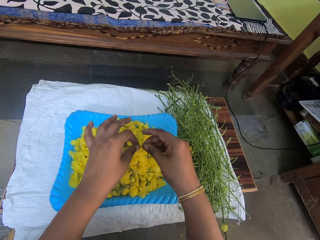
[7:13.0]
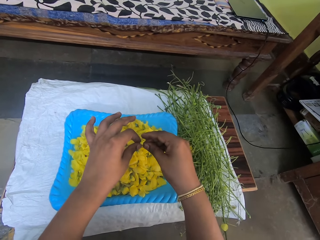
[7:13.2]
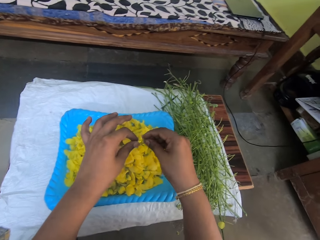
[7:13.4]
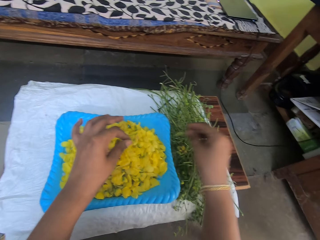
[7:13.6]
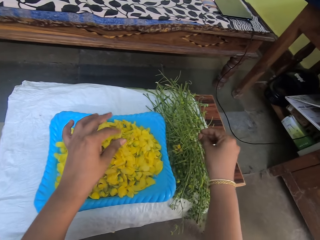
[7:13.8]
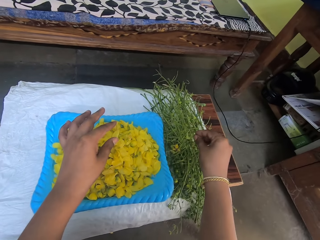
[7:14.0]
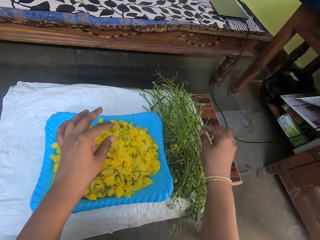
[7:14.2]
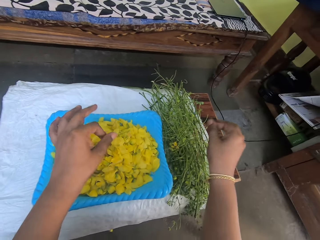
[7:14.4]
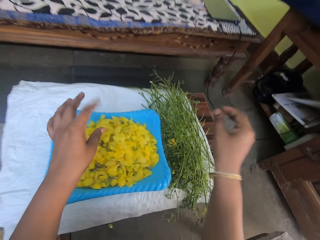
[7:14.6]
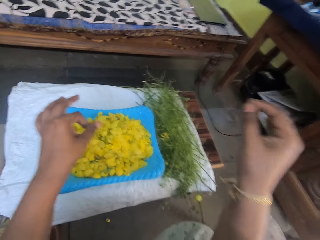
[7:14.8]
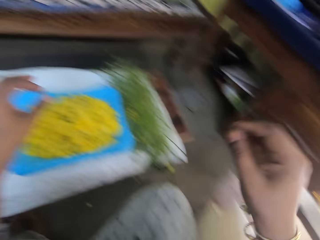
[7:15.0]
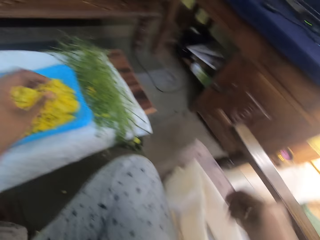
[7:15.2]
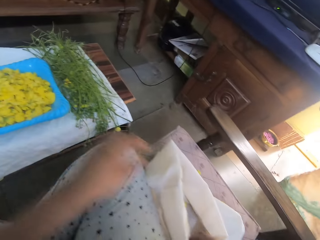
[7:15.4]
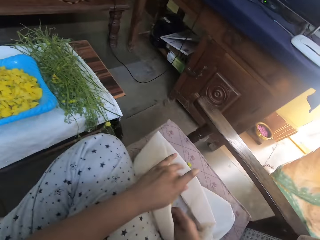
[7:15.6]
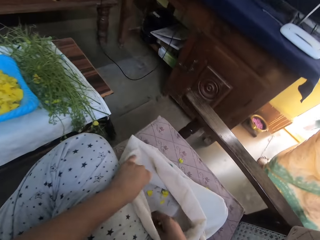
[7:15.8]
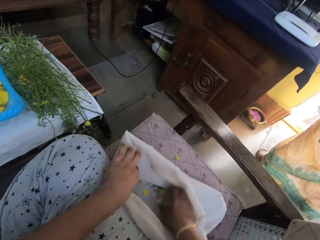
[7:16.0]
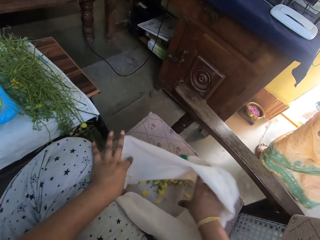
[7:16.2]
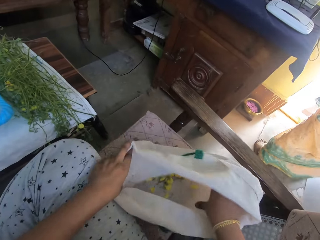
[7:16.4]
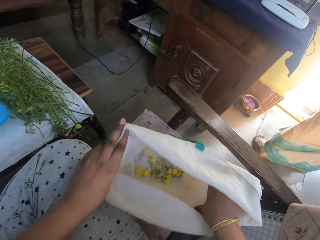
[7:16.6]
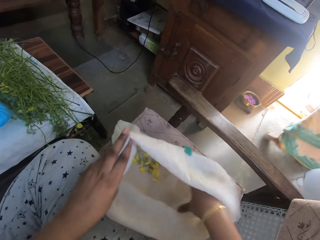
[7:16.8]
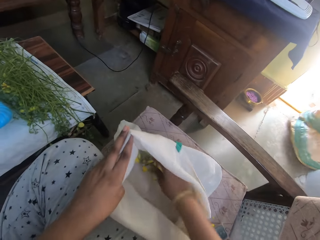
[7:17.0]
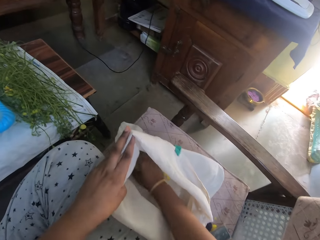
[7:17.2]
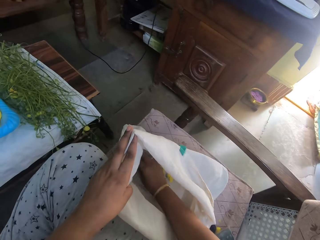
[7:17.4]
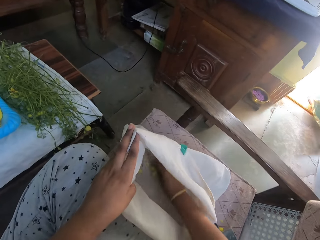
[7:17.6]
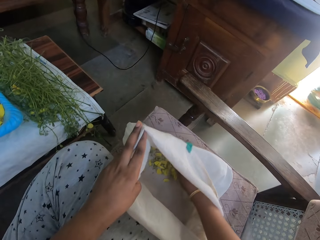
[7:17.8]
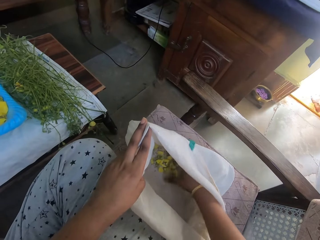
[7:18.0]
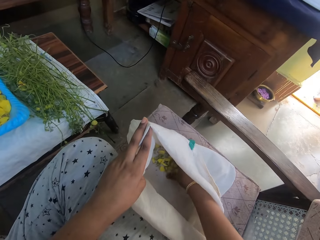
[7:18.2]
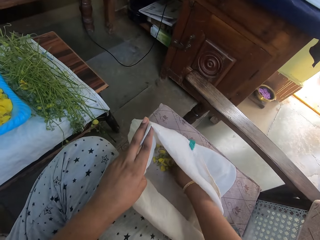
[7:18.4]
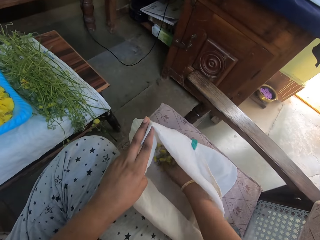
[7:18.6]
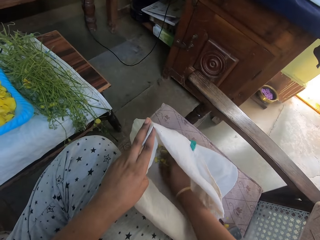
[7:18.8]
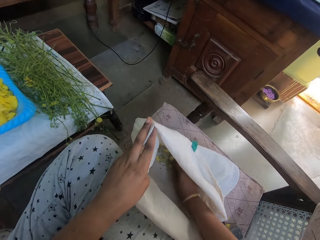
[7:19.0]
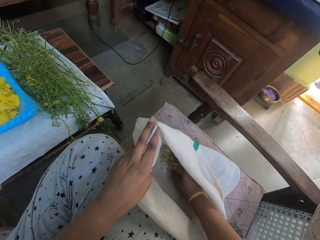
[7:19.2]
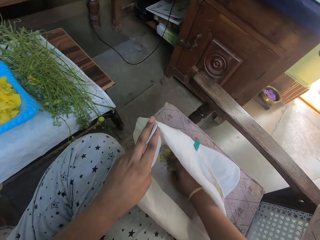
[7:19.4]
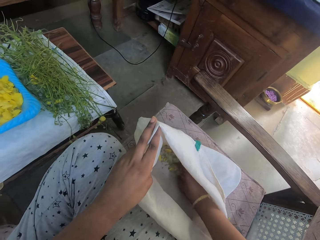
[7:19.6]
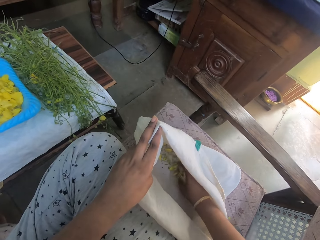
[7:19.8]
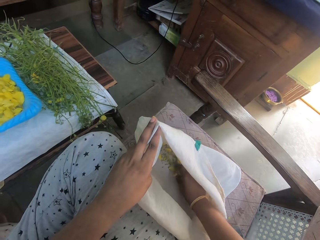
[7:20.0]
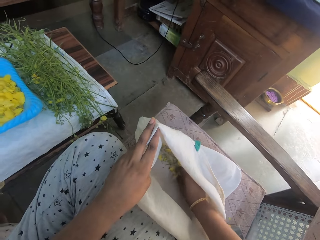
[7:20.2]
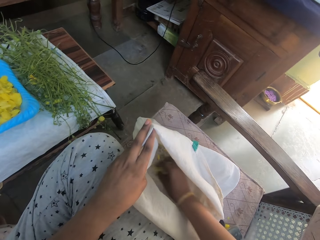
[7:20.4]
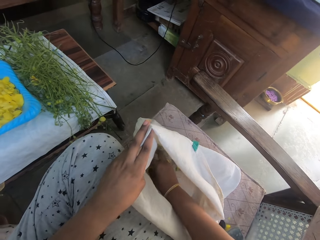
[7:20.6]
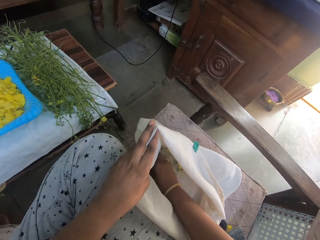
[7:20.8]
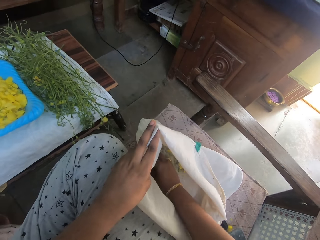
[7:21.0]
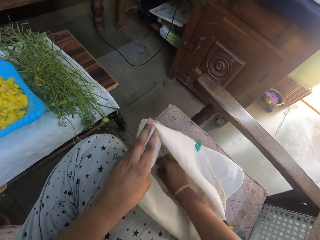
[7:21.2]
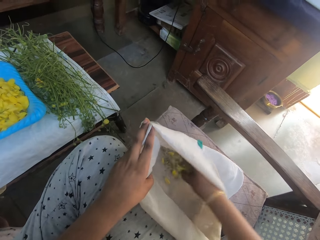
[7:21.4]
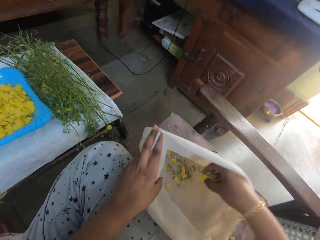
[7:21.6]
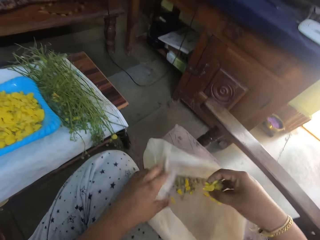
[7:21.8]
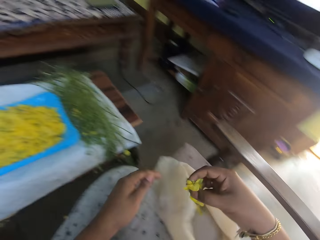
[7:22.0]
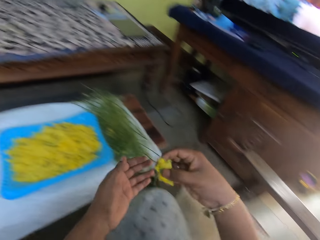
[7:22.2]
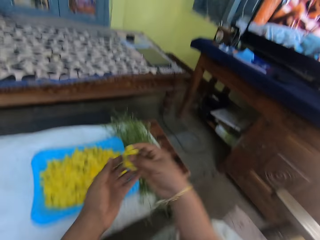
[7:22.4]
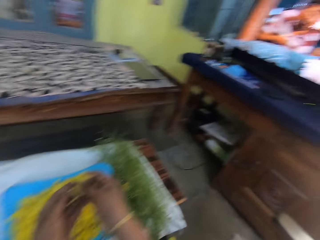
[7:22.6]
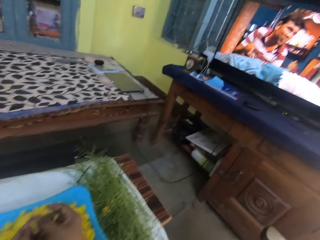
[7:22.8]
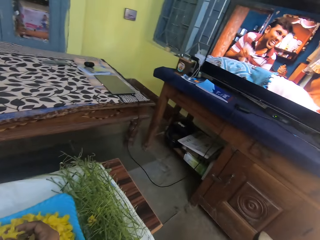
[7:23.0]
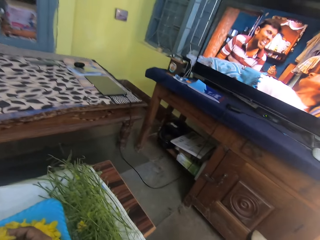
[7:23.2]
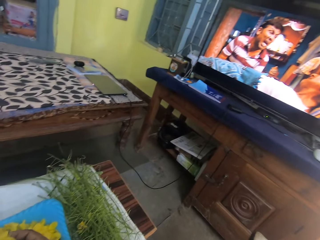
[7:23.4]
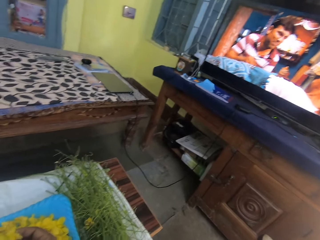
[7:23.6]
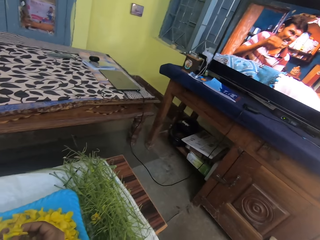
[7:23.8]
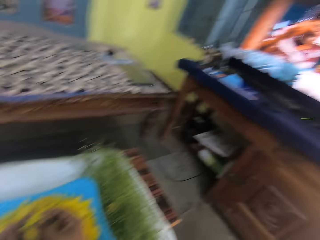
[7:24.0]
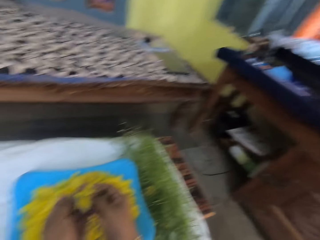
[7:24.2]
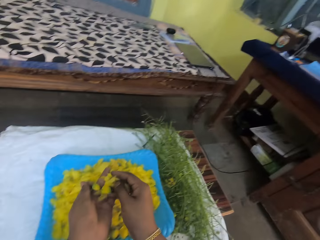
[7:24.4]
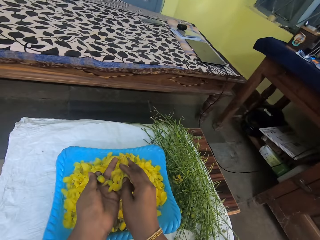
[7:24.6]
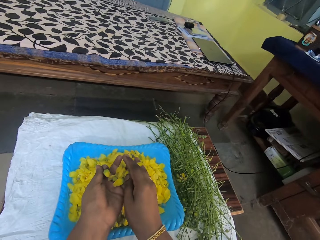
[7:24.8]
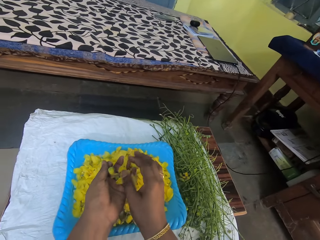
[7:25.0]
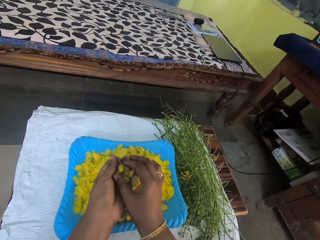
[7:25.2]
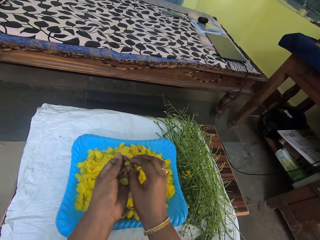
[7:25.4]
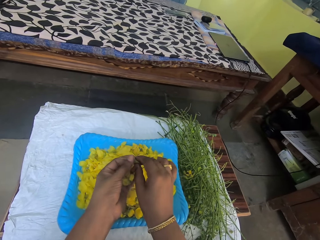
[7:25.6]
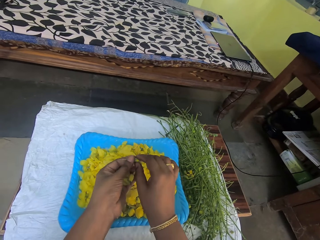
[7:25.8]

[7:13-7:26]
The camera wearer takes the leaves on the sack. They pick vegetables. They put the leaves on the tray.

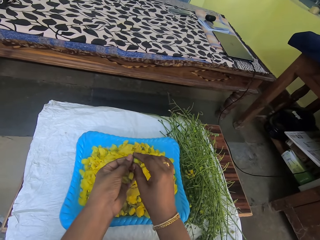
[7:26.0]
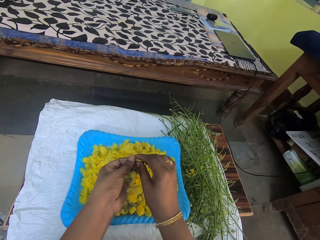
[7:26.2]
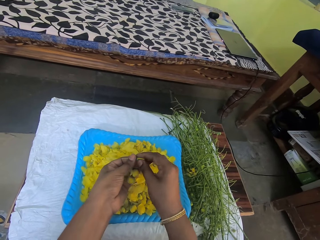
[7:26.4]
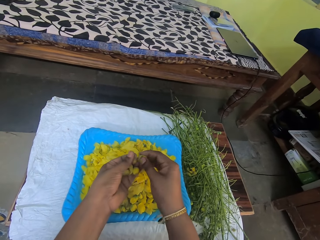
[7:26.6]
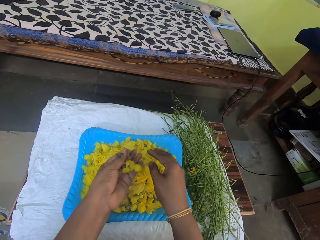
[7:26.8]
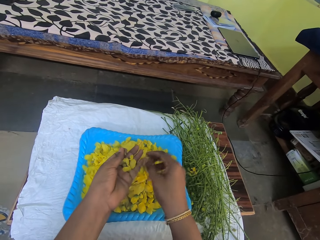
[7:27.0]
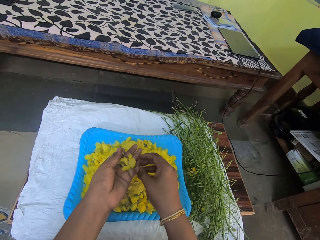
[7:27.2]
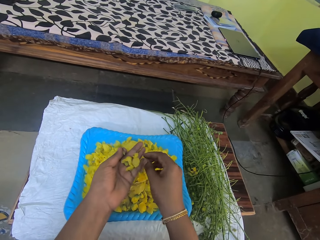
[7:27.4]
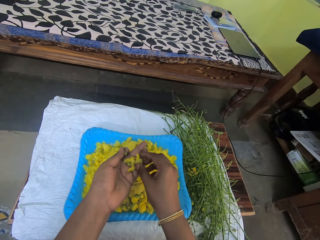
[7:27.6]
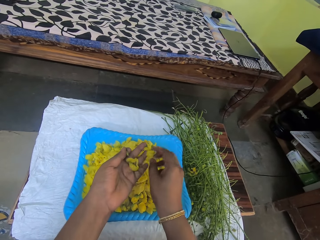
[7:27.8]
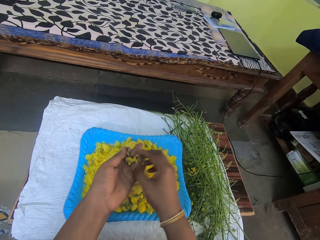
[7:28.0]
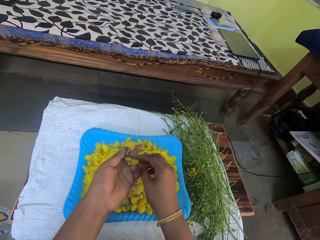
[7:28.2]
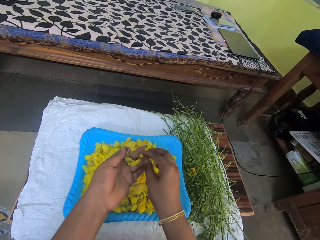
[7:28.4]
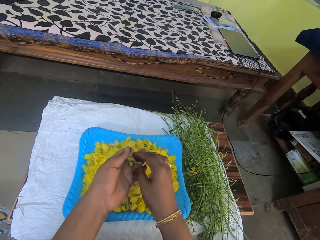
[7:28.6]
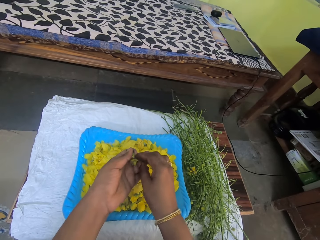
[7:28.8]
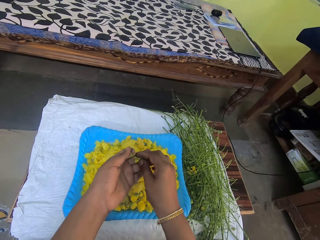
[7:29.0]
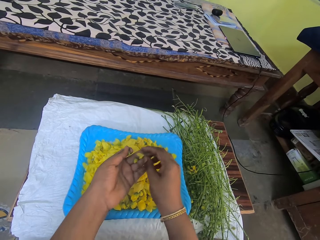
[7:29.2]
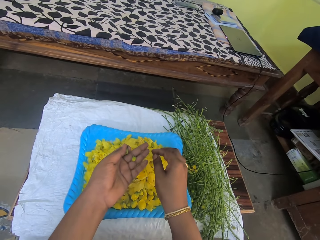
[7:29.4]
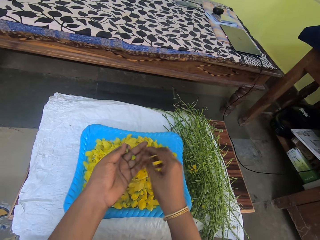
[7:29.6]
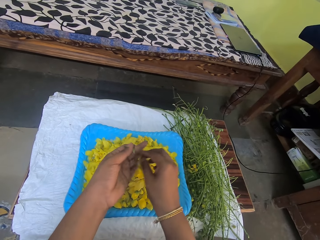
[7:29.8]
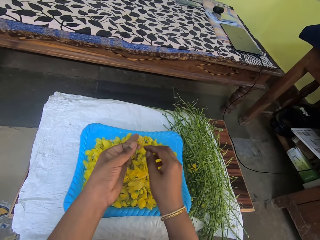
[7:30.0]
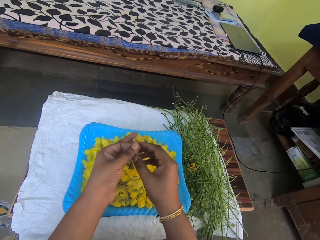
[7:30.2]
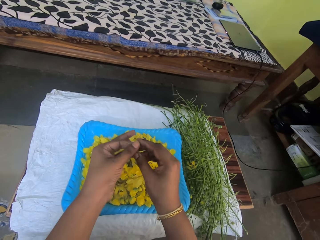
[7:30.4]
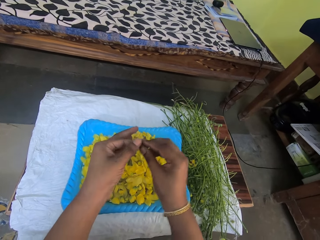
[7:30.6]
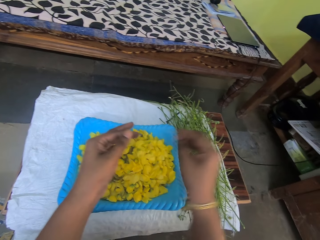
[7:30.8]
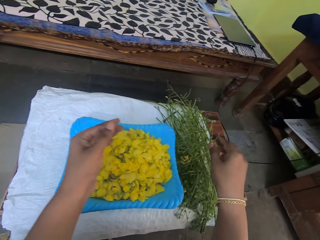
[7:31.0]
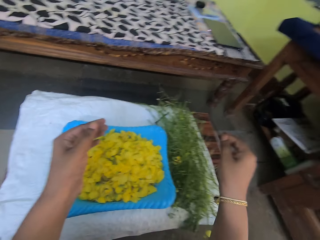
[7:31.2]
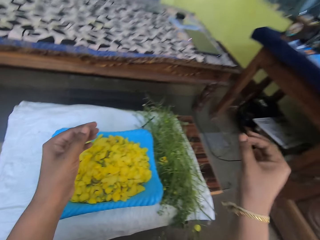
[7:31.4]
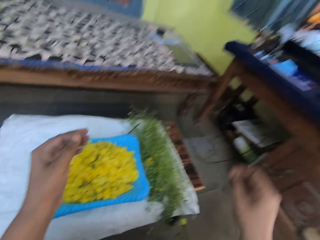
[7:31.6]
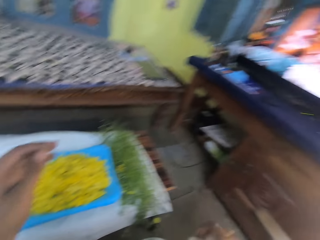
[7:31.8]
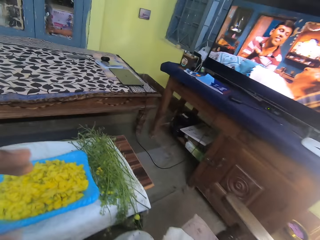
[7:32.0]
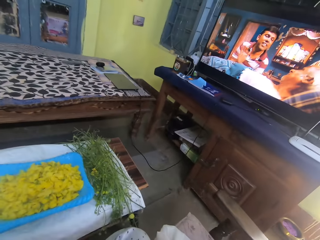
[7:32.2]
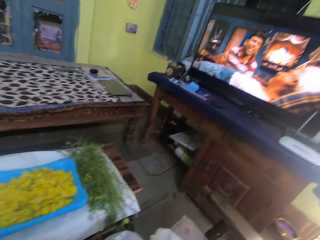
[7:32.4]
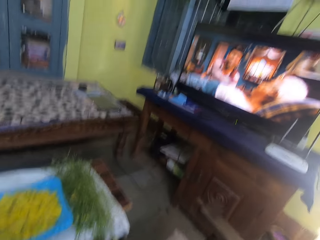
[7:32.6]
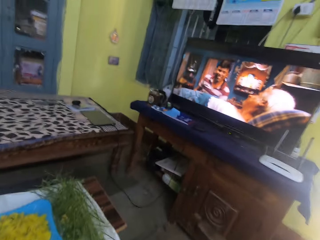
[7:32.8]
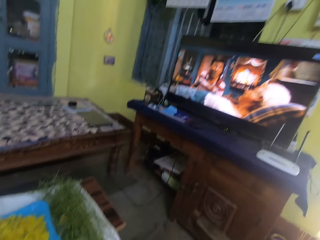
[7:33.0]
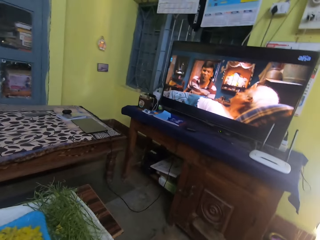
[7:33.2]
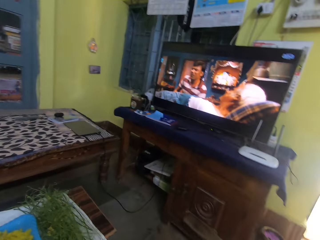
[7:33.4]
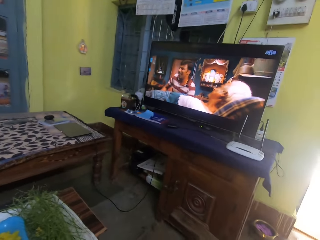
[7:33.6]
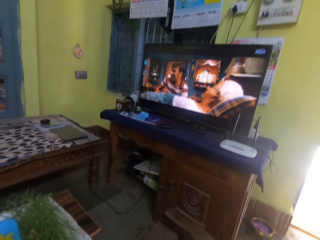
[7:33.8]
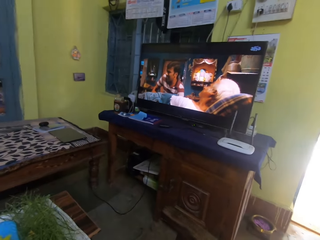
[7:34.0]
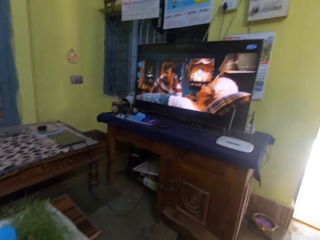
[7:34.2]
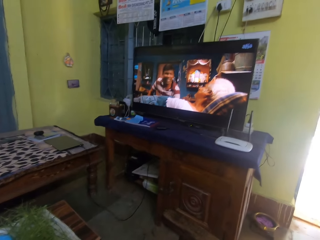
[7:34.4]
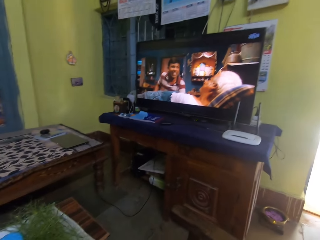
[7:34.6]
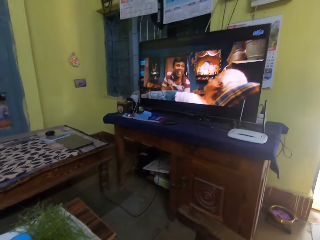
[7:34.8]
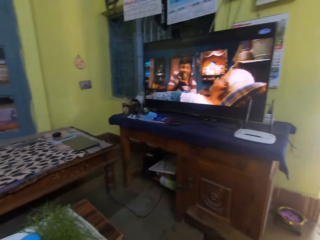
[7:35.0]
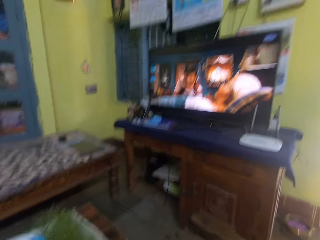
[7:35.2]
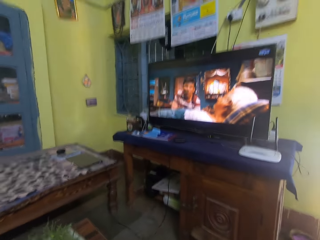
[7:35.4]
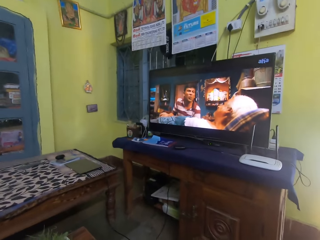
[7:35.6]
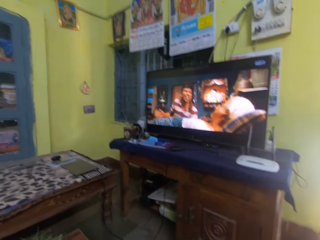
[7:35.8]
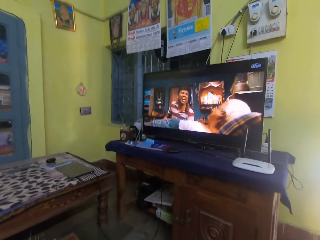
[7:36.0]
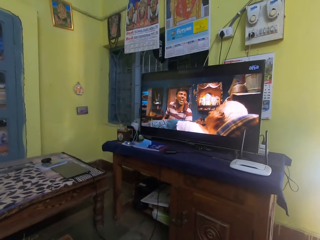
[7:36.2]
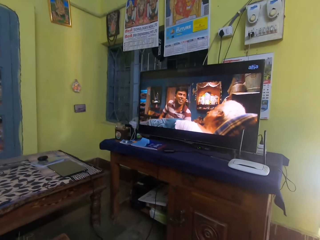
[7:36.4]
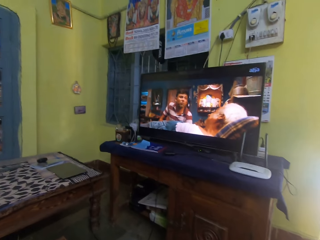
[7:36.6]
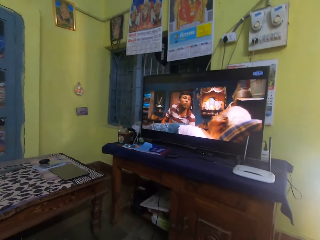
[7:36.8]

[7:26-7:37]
The camera wearer puts vegetables in a tray. They look at the television.
